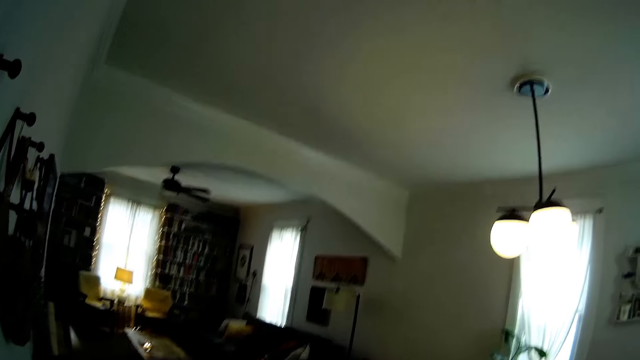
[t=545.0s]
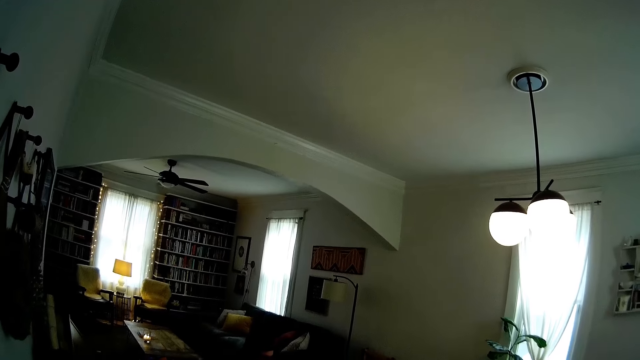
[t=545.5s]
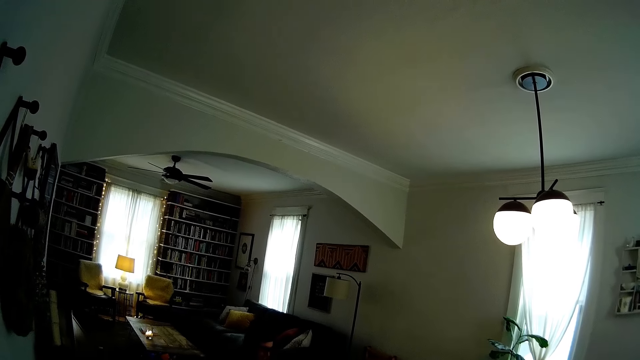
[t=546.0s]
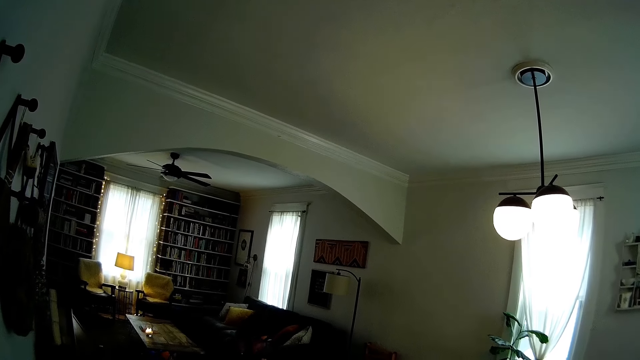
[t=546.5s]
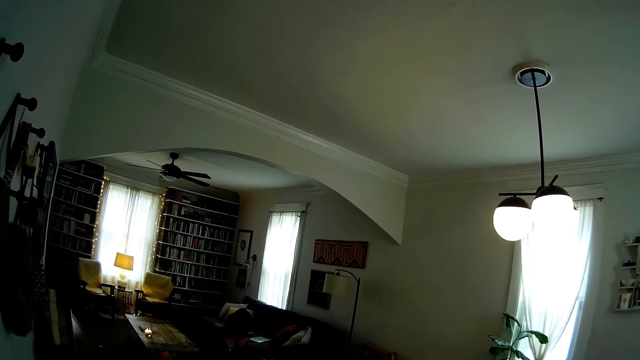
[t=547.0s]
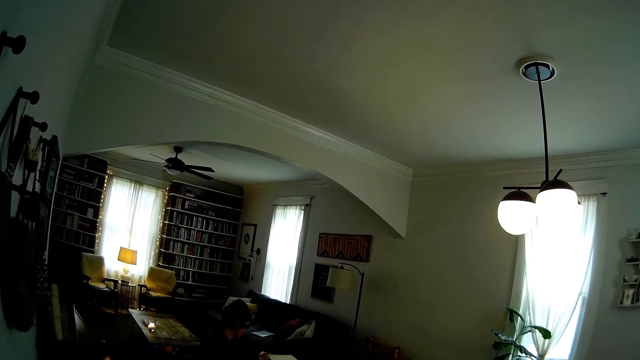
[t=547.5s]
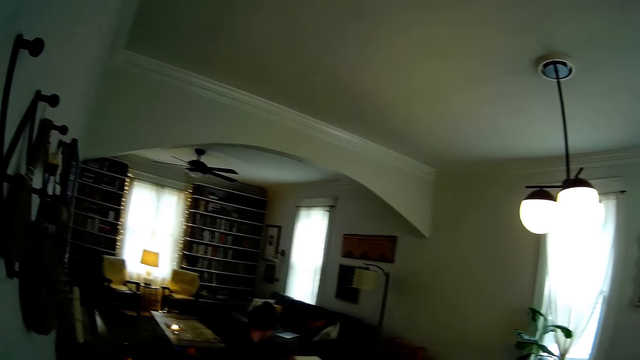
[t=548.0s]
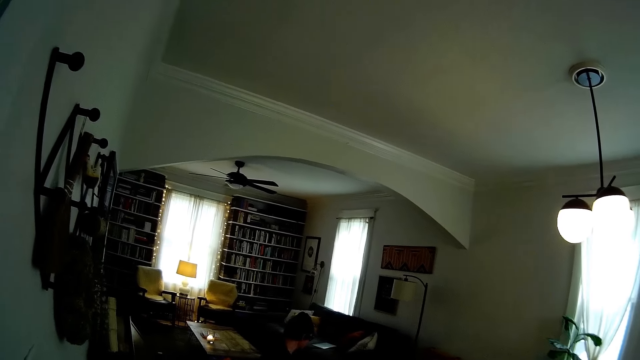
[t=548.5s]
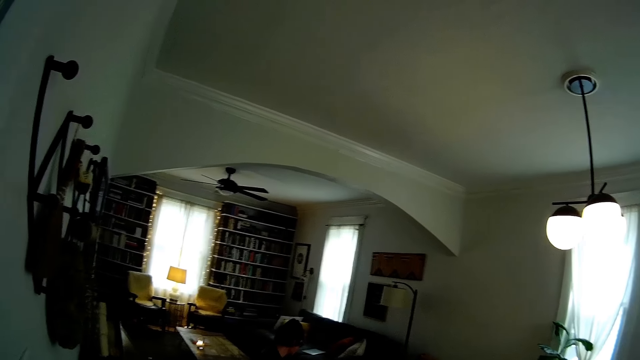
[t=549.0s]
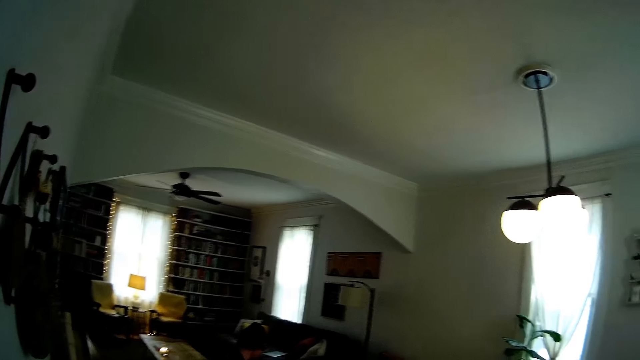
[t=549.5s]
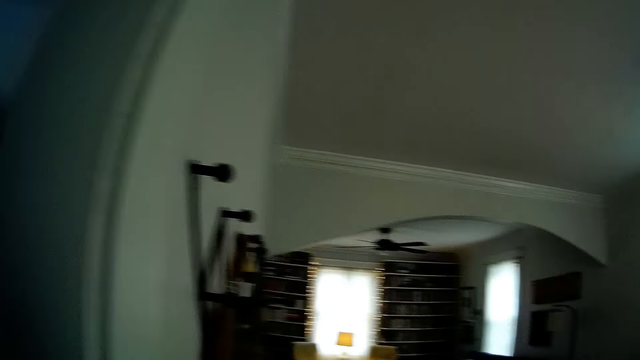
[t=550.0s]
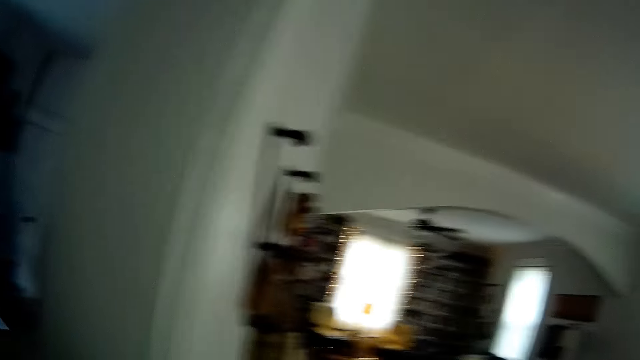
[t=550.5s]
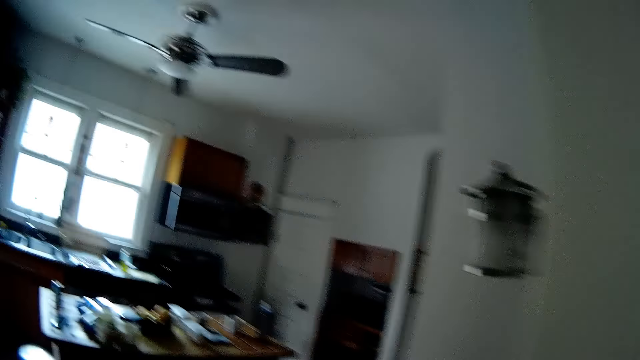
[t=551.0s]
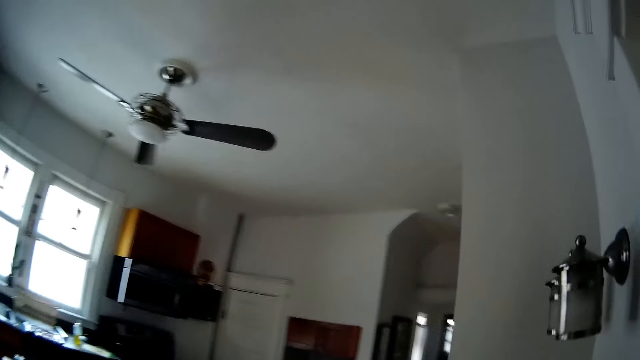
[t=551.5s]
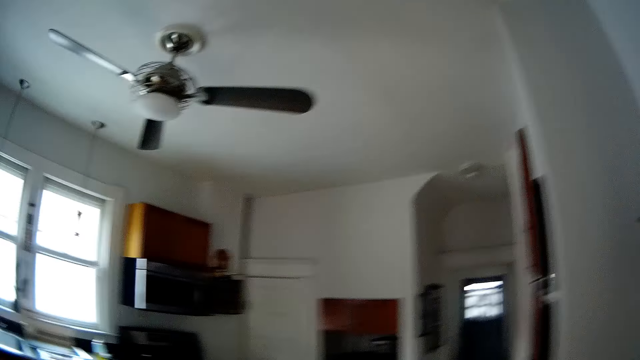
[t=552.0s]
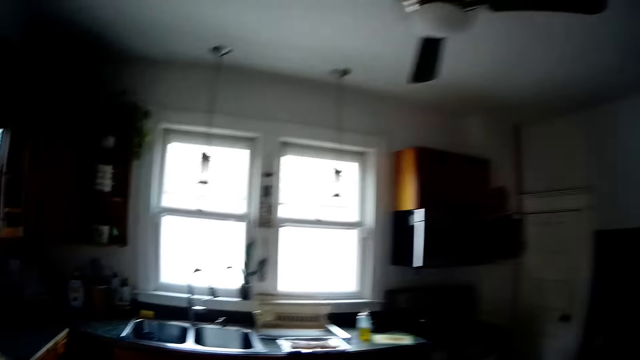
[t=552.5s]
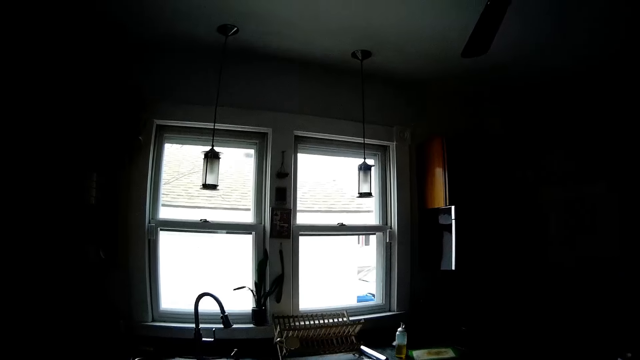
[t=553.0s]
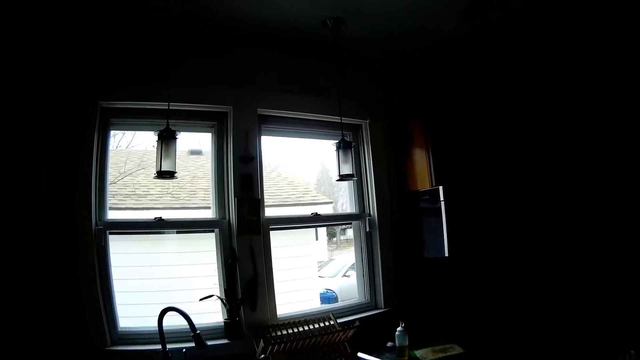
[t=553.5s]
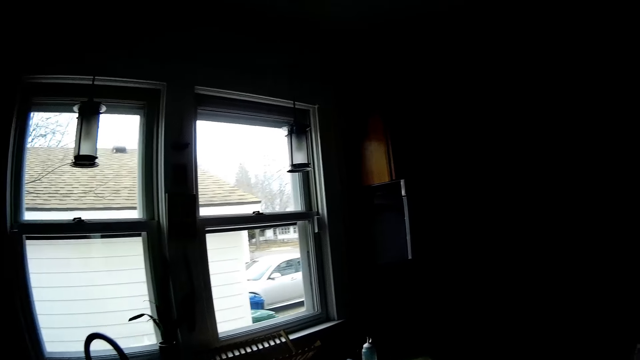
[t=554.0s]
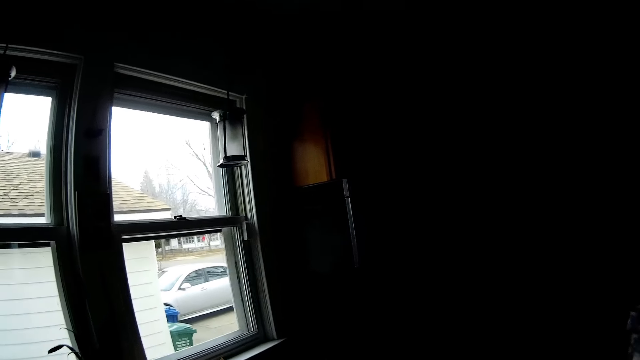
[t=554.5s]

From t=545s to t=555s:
The camera wearer looks around a room. They walk around a kitchen. They walk into the kitchen.

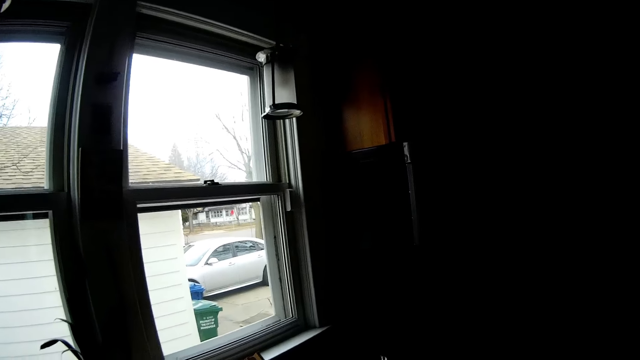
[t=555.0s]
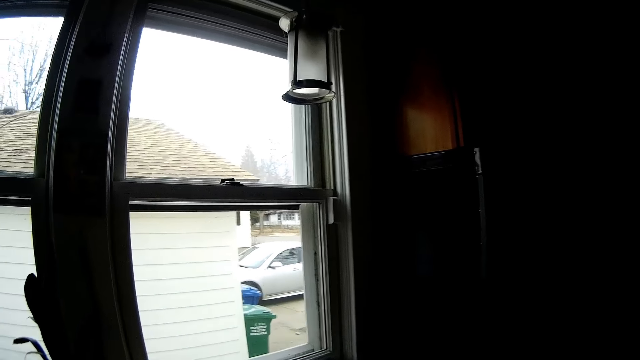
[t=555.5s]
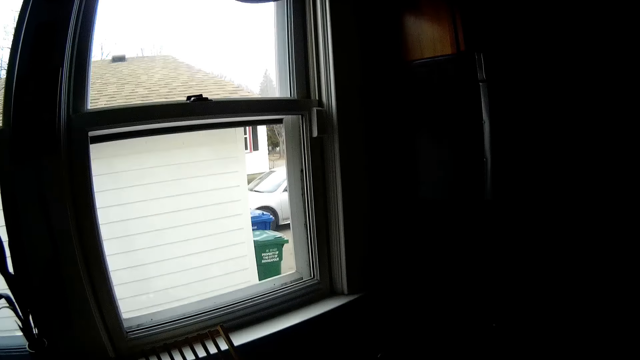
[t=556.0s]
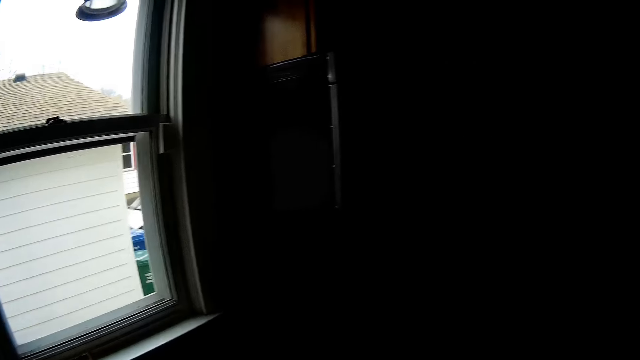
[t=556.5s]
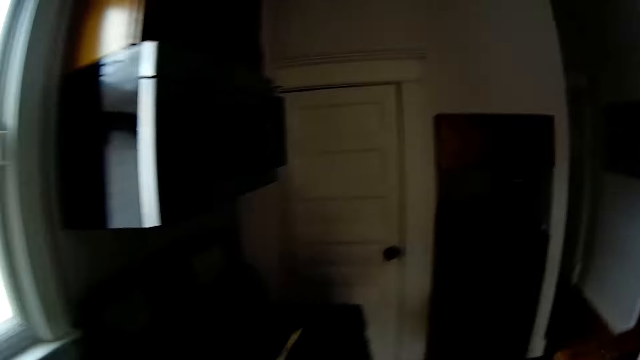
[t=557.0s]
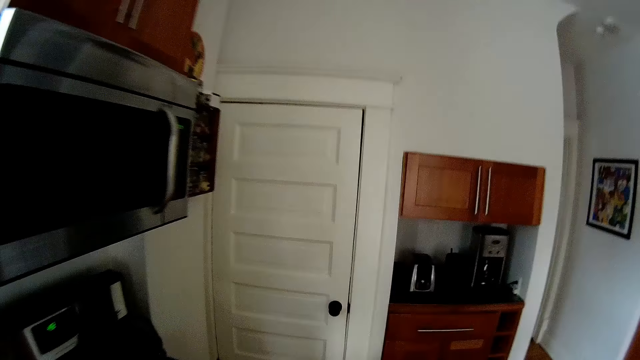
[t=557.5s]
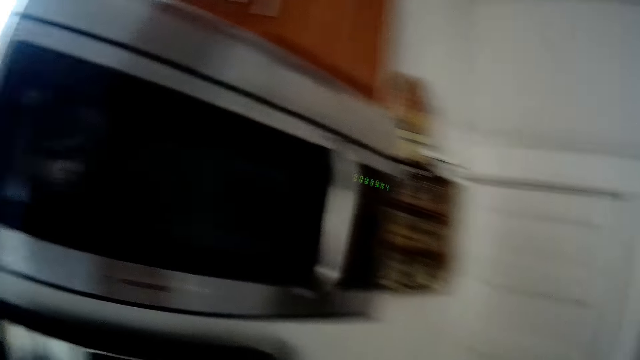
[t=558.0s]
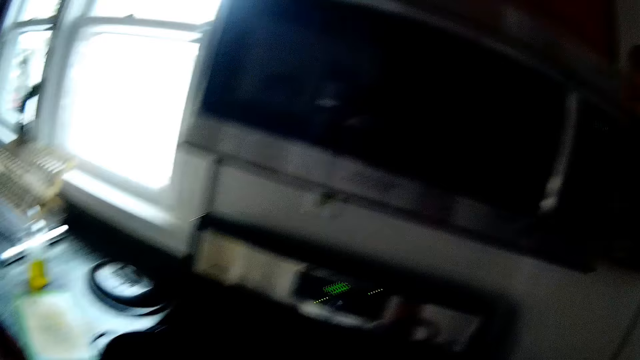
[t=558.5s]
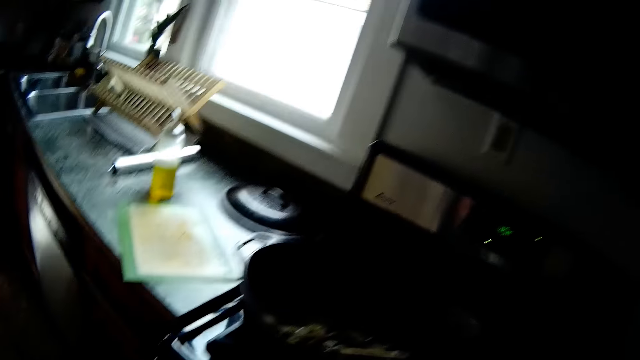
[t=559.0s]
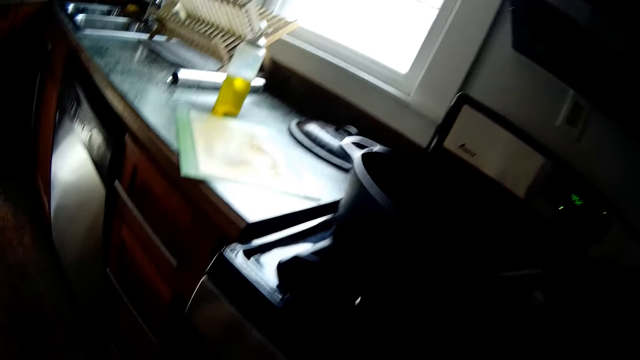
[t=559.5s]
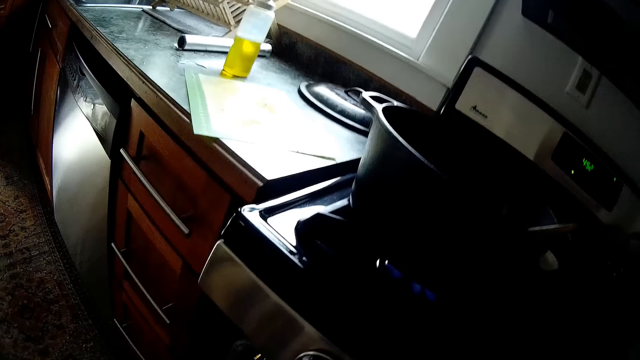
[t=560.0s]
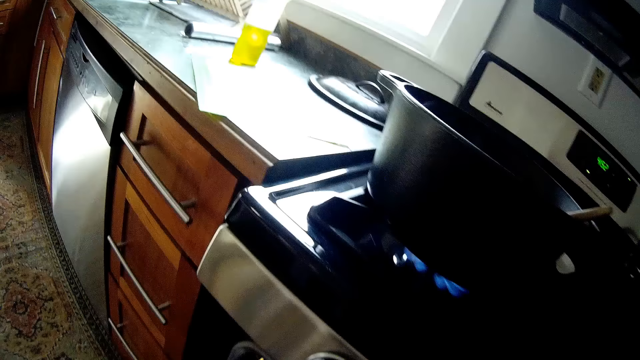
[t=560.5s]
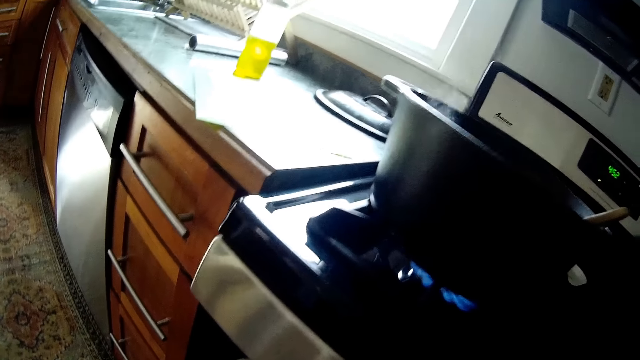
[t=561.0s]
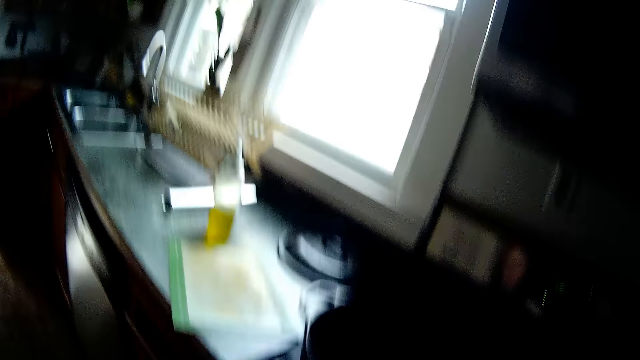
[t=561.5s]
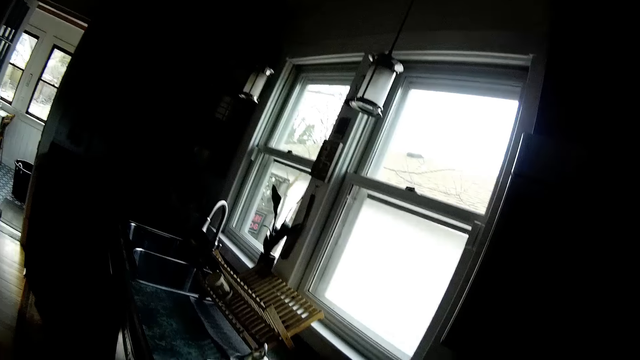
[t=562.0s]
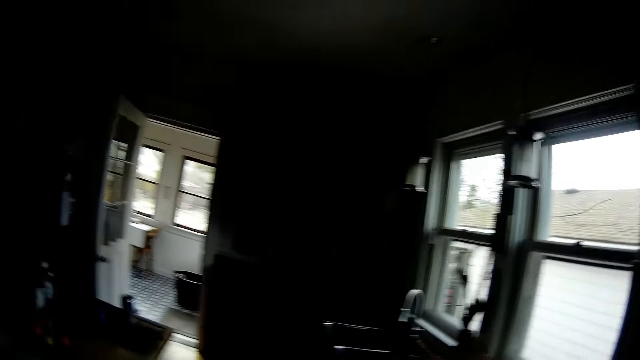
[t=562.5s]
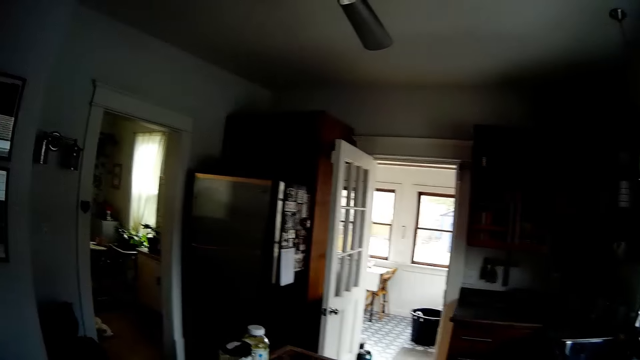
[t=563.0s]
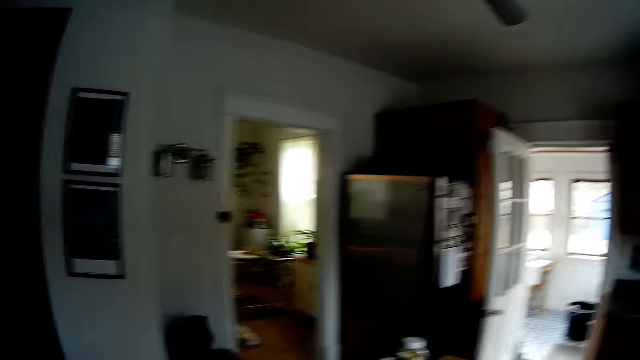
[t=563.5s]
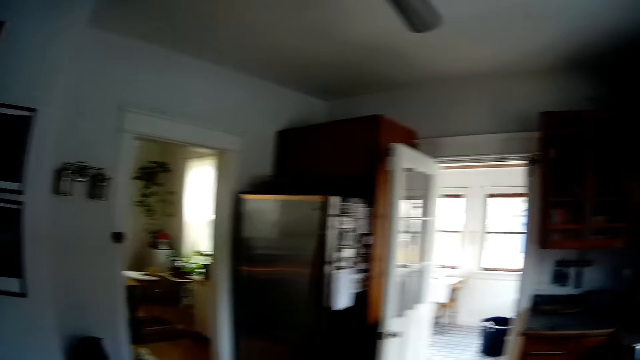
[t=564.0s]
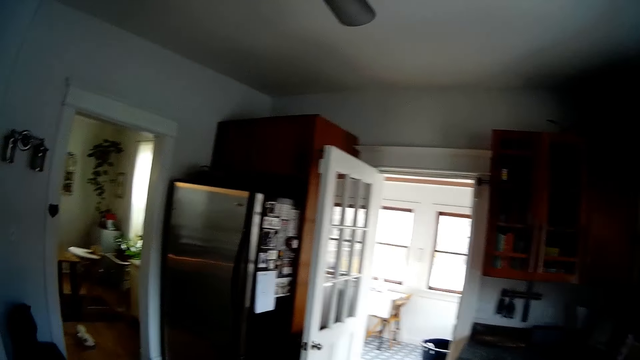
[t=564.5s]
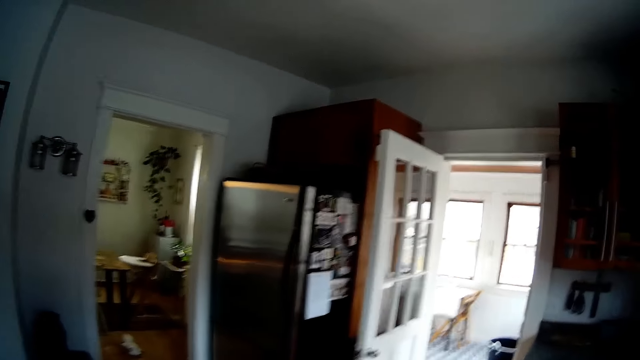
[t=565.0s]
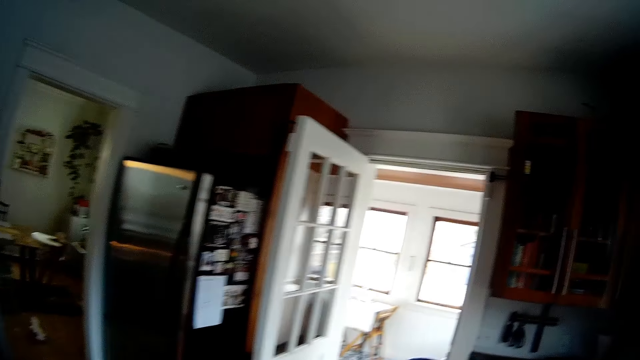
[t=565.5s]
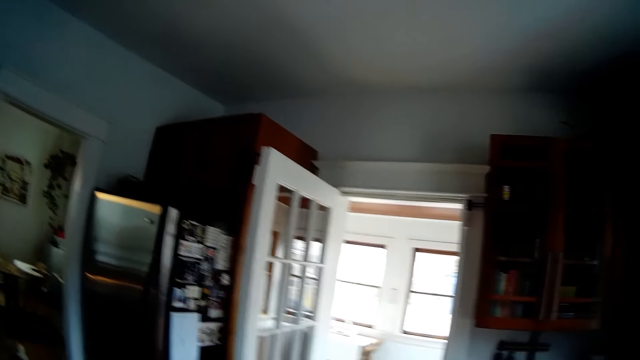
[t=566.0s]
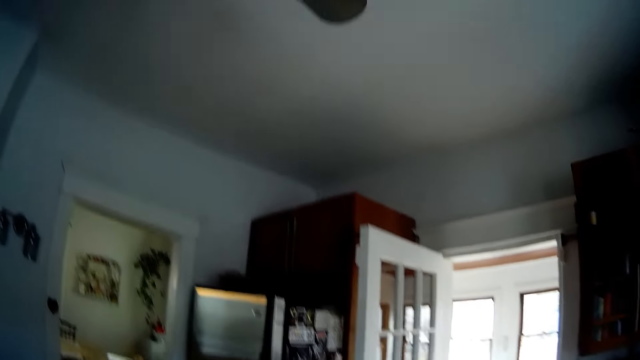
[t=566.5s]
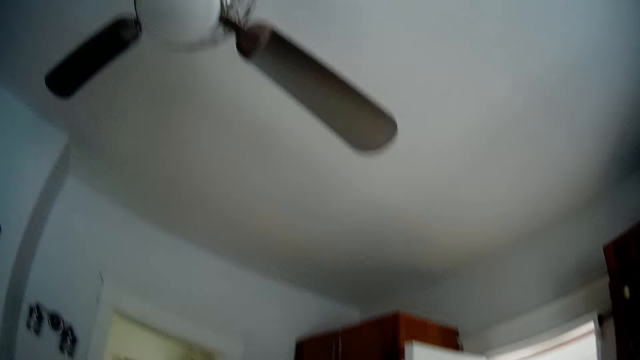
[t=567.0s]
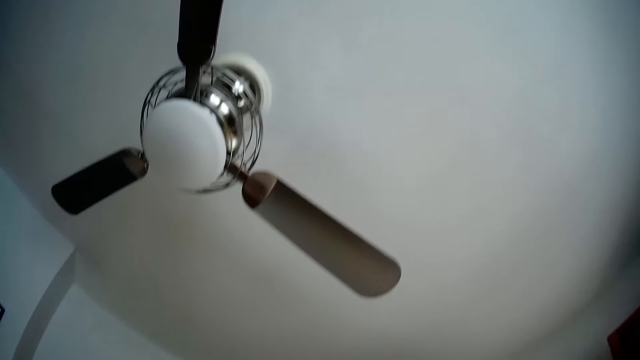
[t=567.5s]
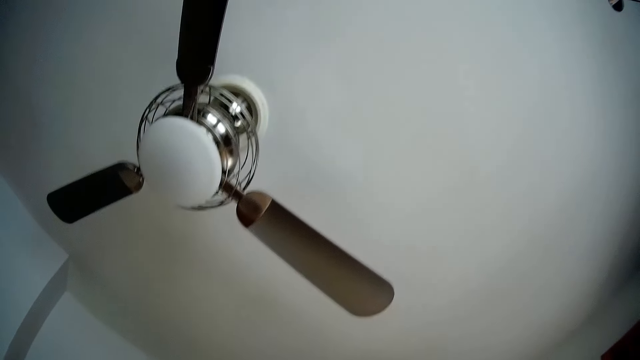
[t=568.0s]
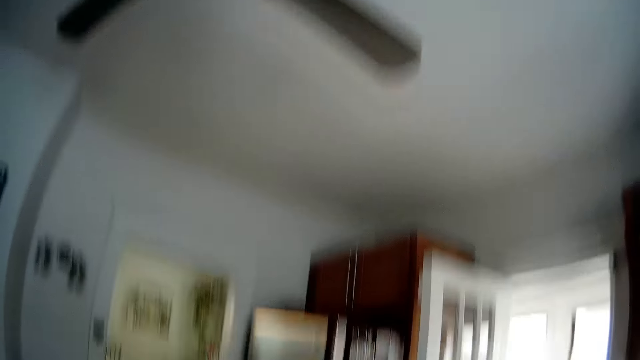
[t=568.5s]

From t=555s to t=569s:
The camera wearer looks around.
